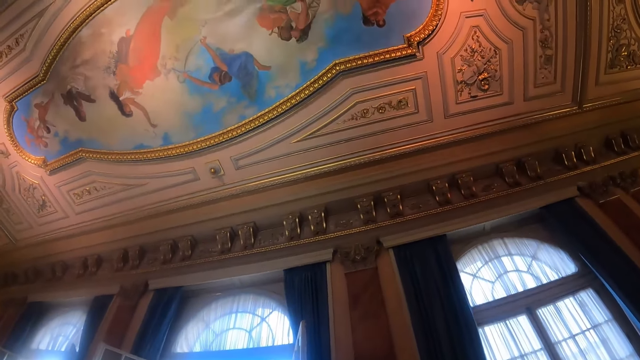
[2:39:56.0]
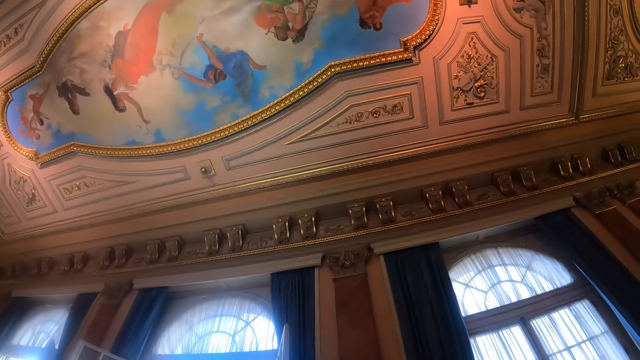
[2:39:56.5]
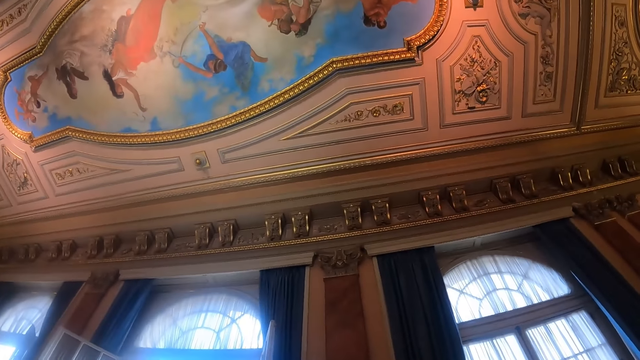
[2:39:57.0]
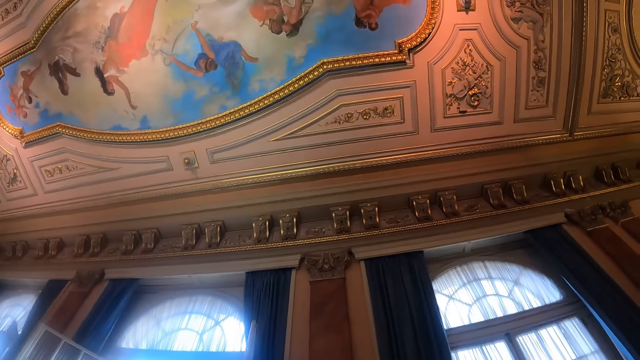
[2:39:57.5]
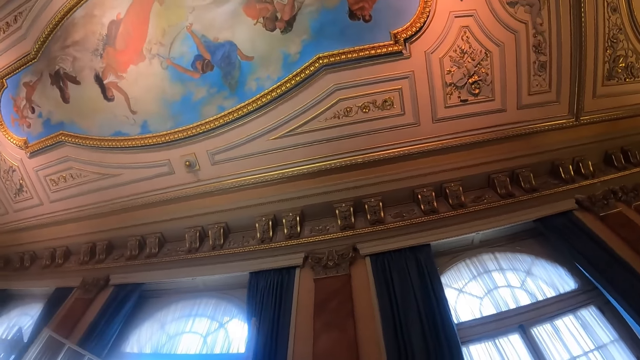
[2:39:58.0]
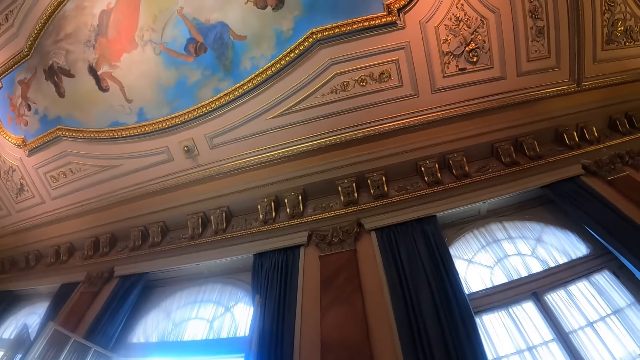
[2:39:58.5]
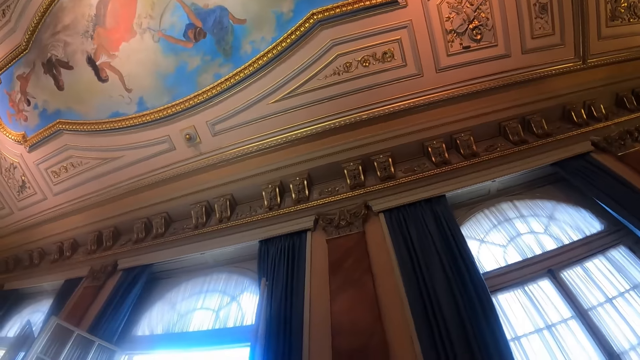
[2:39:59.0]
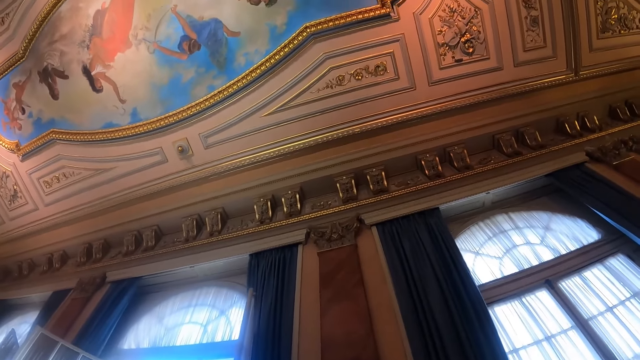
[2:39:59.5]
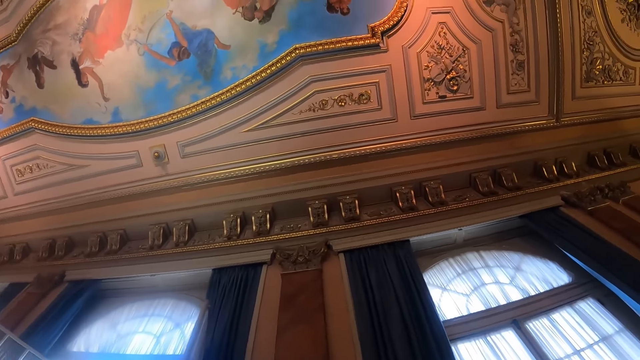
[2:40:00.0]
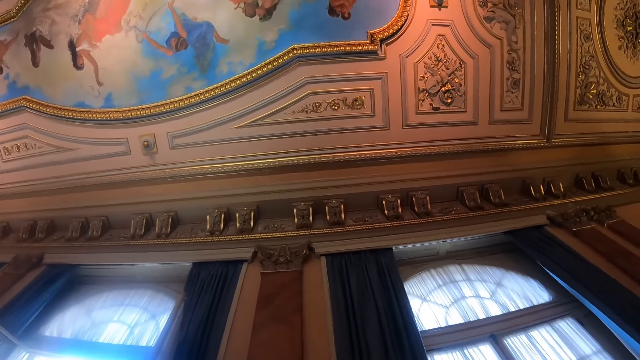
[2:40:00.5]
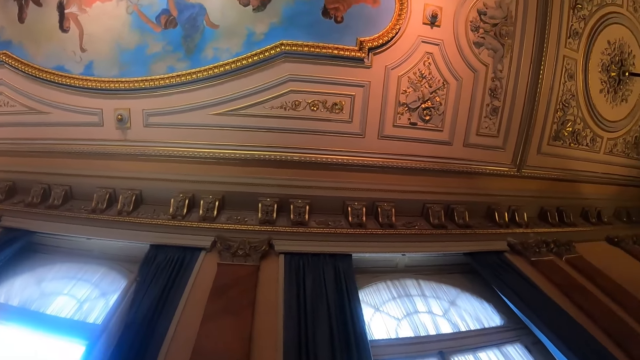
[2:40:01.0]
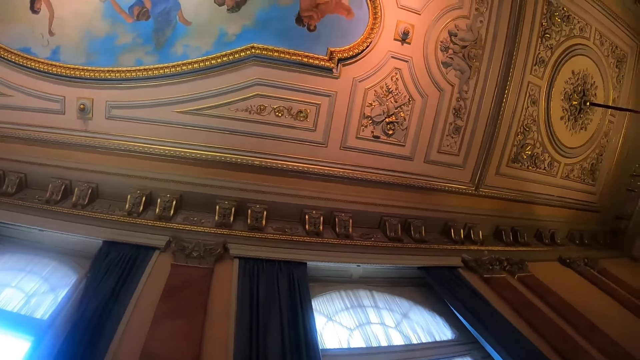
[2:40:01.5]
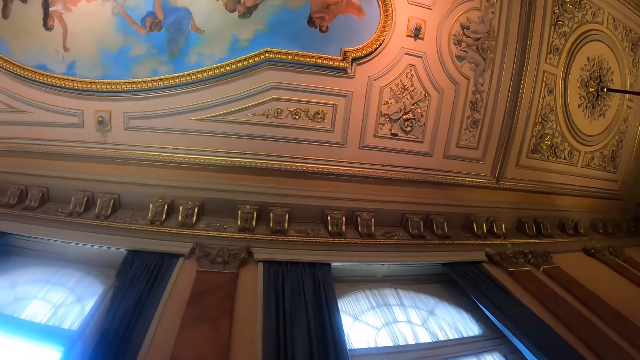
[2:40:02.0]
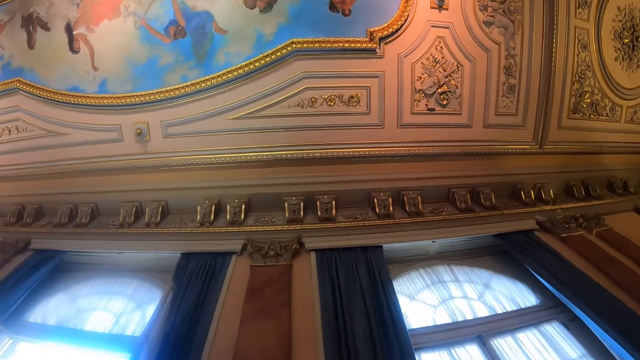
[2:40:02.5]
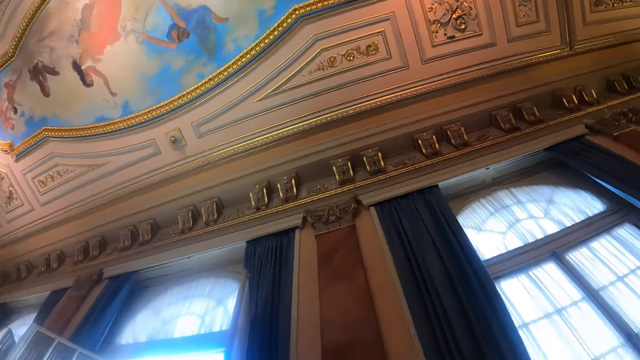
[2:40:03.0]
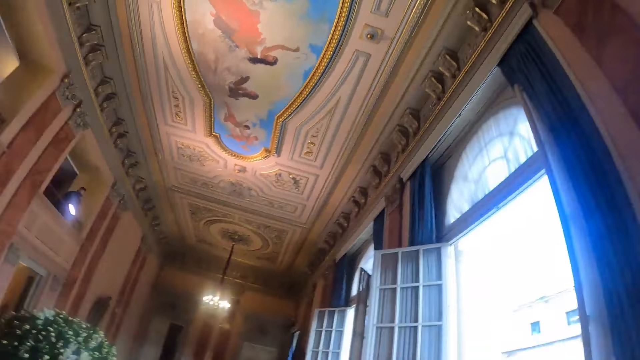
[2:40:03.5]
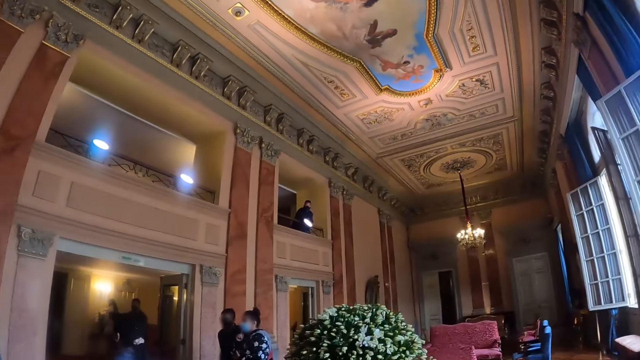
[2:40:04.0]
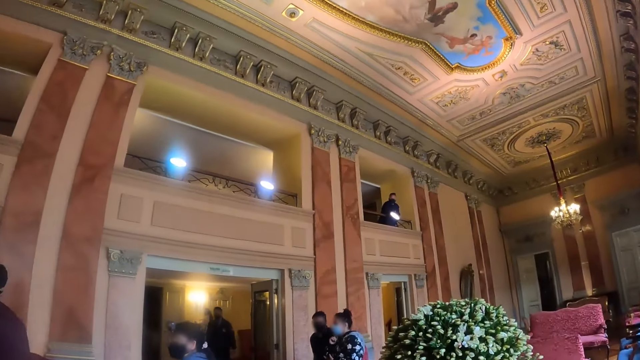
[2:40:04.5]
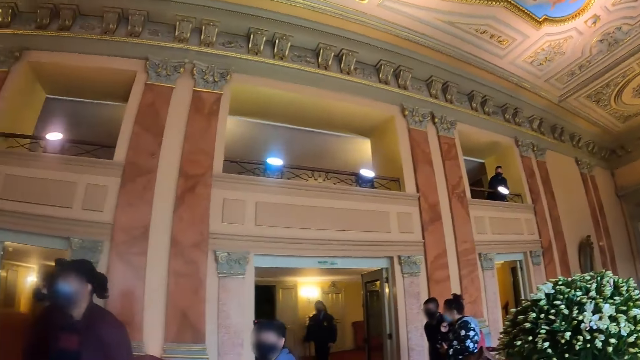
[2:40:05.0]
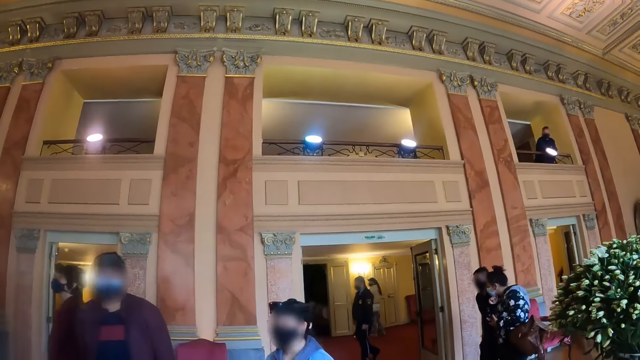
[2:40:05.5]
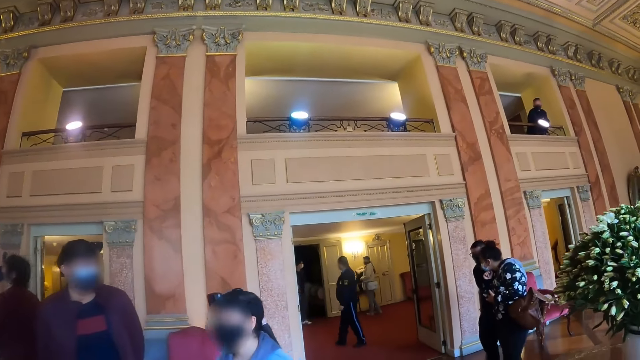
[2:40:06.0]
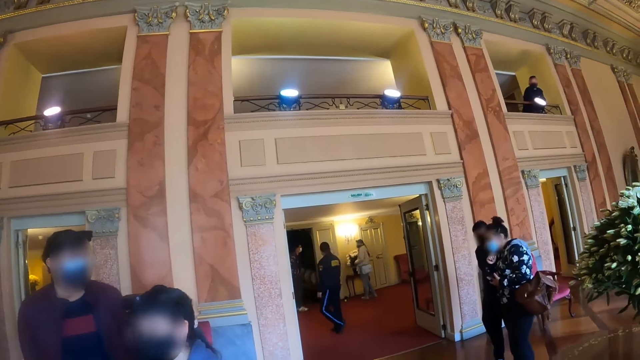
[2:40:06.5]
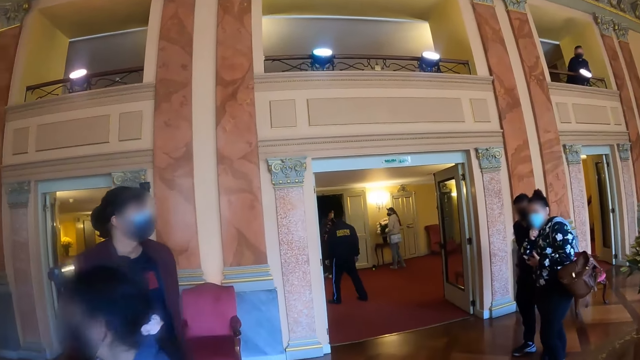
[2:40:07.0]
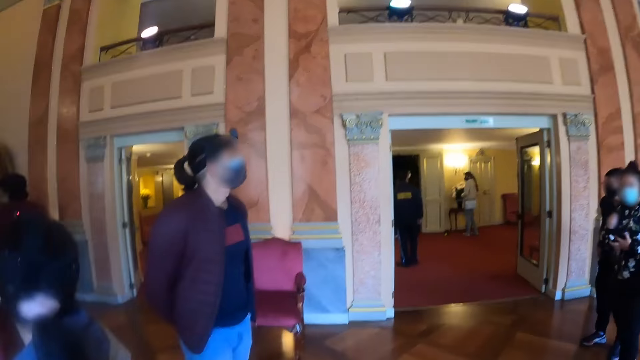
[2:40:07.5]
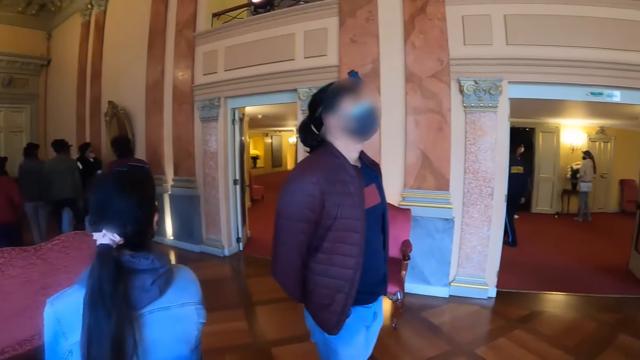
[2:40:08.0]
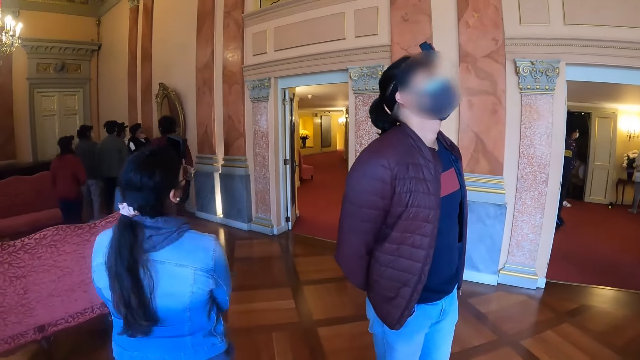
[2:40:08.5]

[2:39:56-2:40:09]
The camera wearer looks up. They look around.

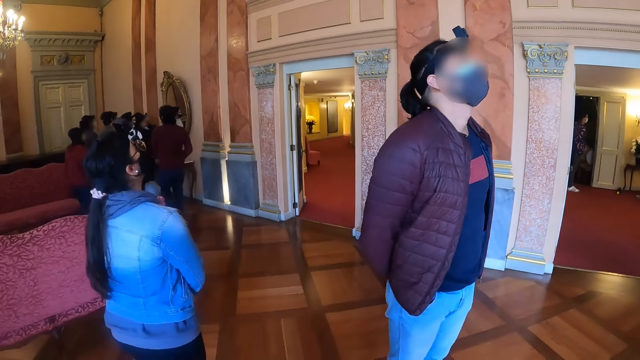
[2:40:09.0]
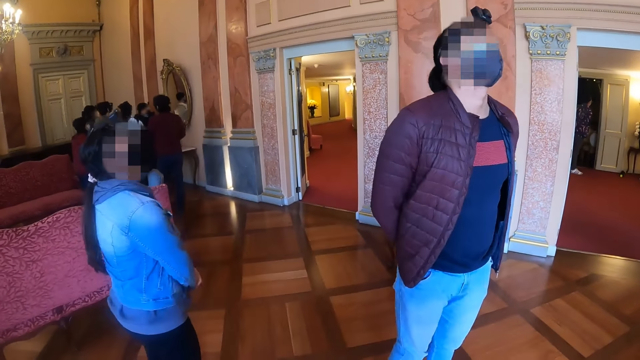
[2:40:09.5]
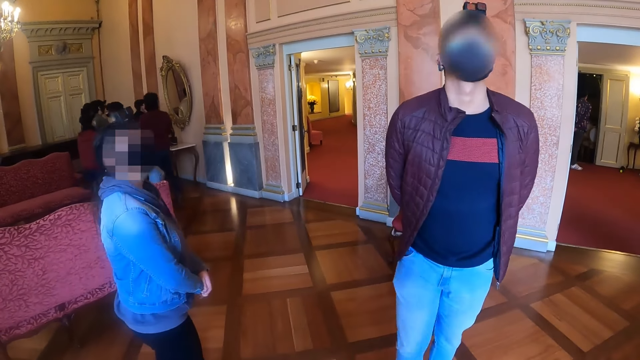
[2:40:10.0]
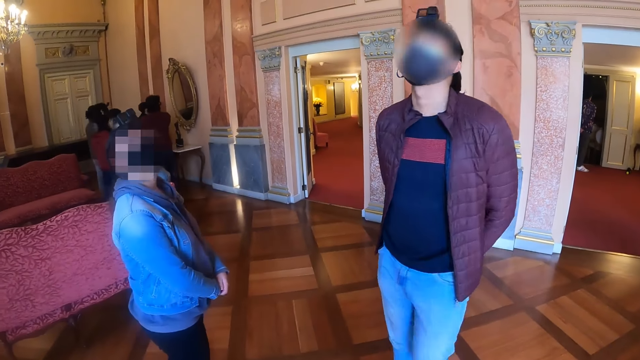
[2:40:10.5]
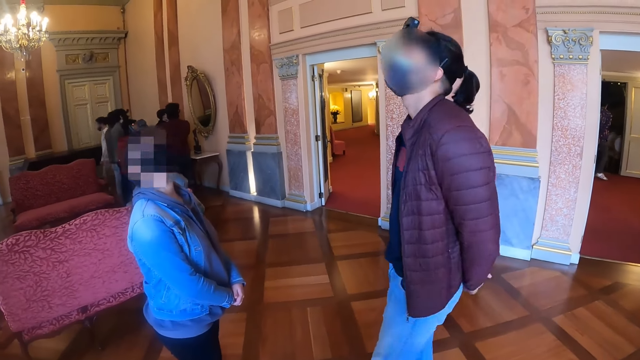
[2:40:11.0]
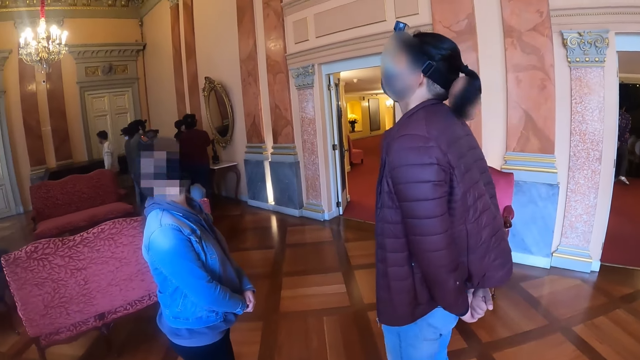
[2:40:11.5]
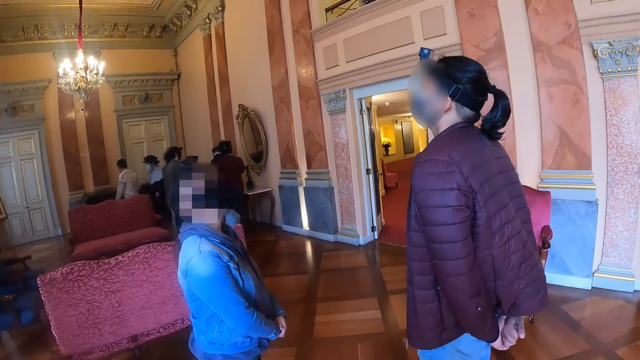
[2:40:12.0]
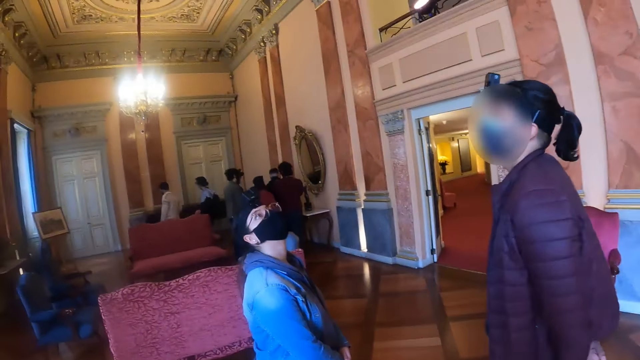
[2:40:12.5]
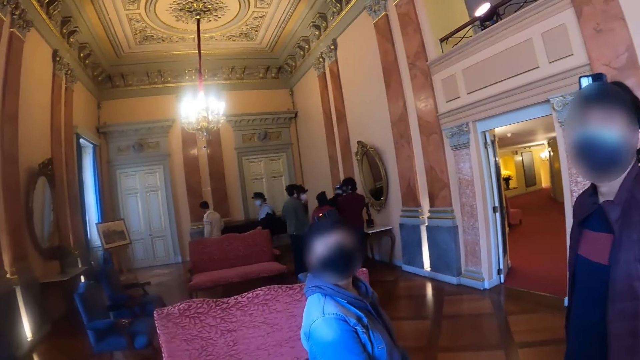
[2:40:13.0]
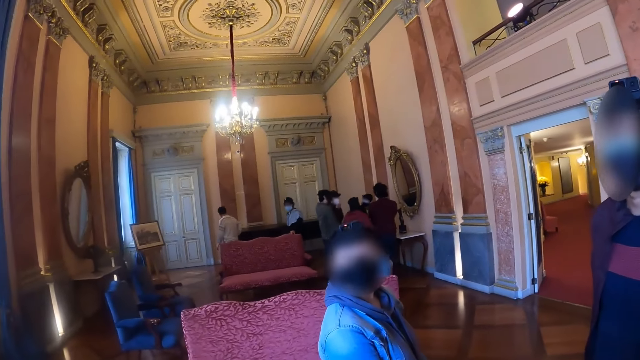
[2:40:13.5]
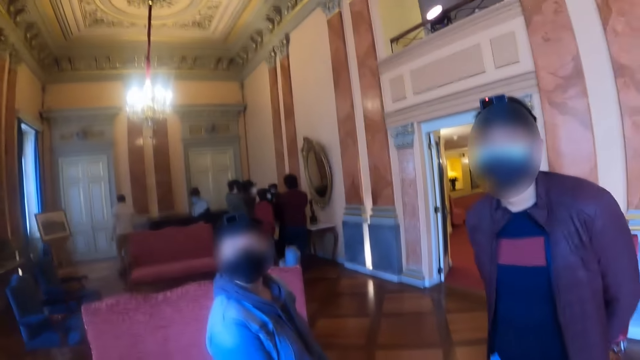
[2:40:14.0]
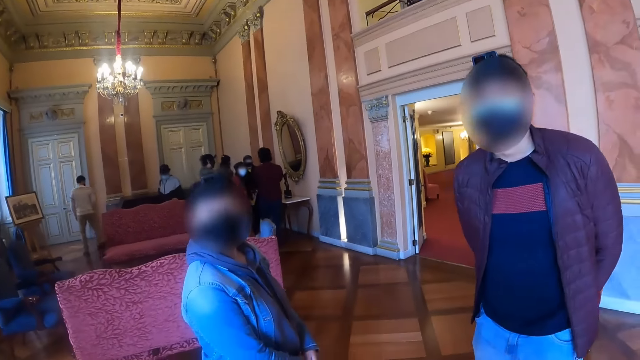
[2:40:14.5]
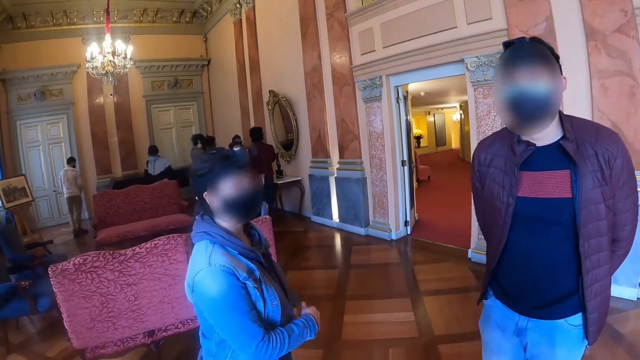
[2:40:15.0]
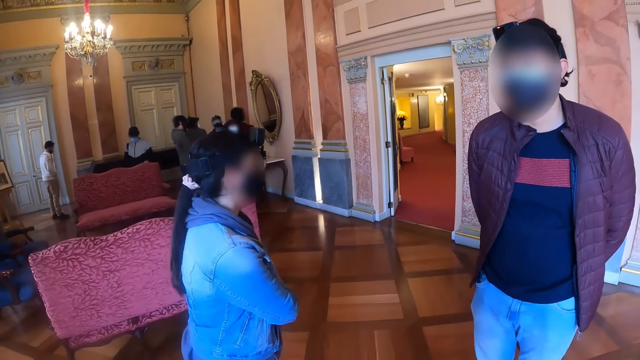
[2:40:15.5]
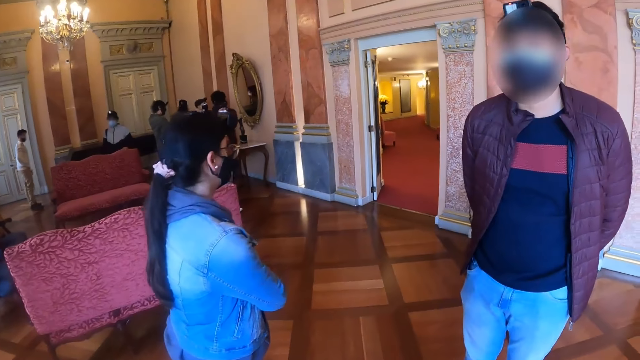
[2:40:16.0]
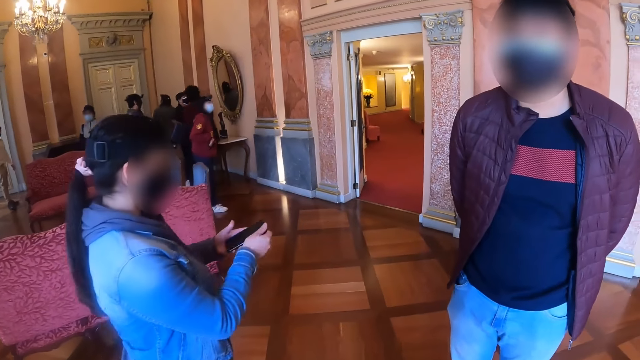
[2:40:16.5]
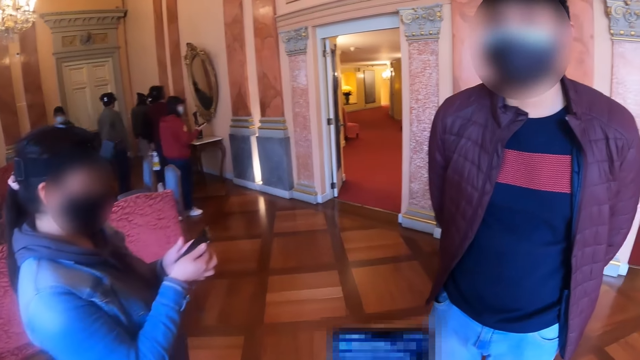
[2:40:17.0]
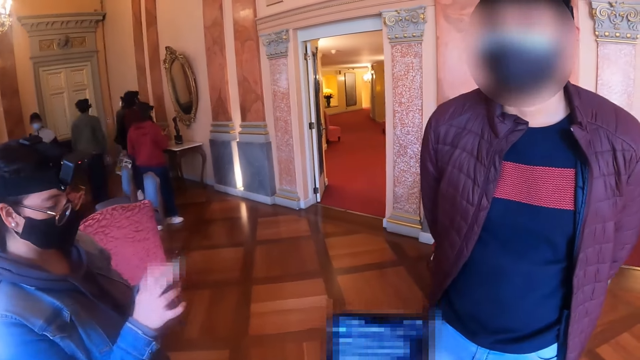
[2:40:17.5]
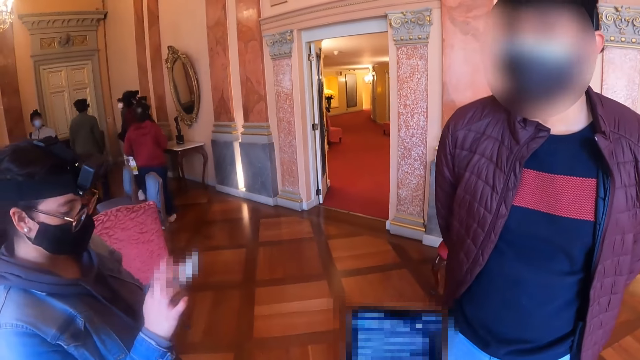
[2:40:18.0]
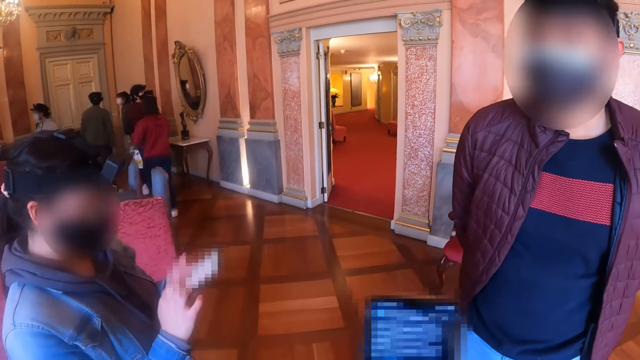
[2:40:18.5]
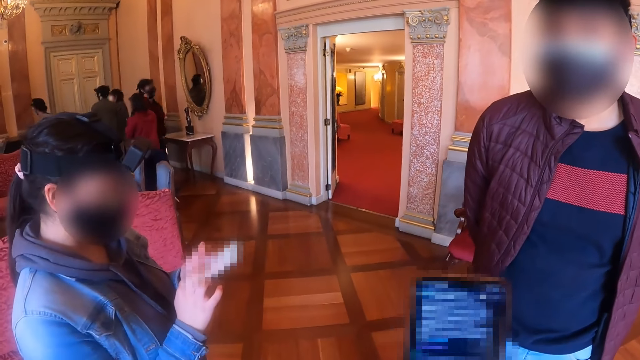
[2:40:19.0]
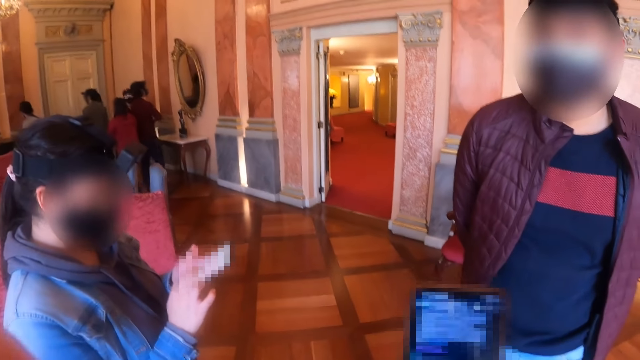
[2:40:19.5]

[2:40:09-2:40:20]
The camera wearer looks at a man. They operate a phone.
